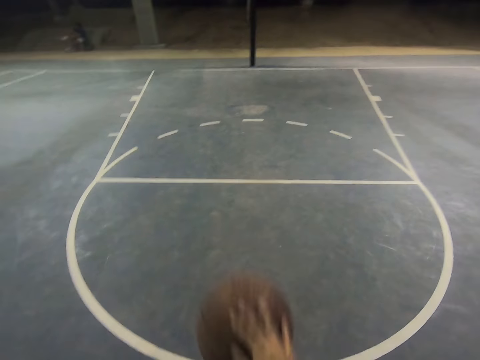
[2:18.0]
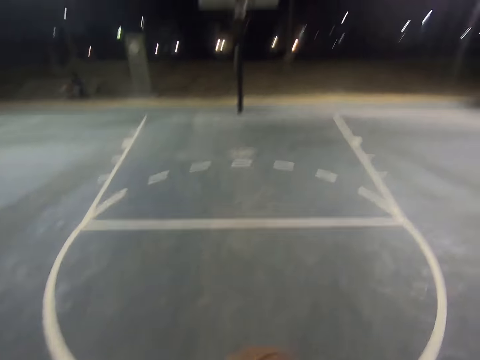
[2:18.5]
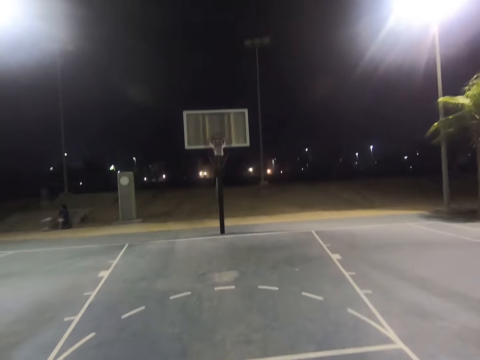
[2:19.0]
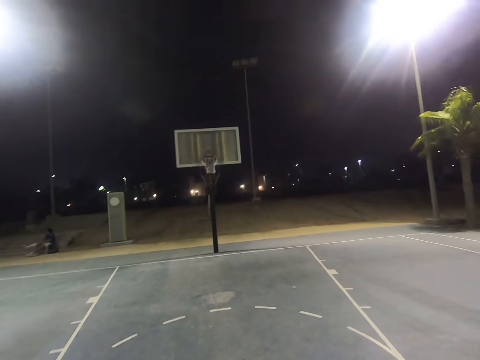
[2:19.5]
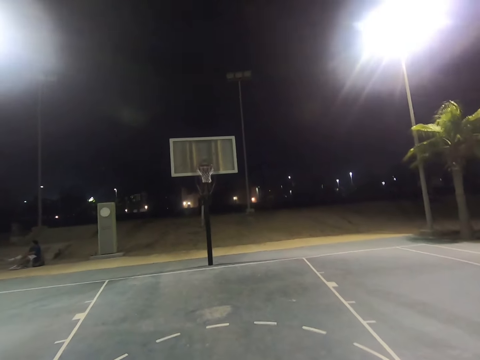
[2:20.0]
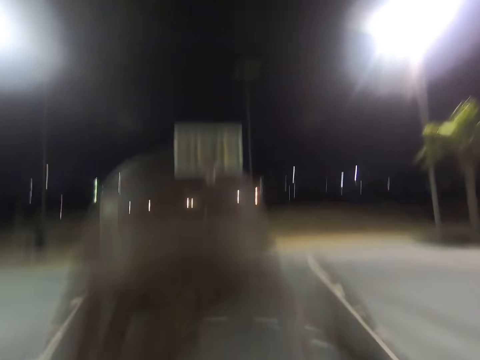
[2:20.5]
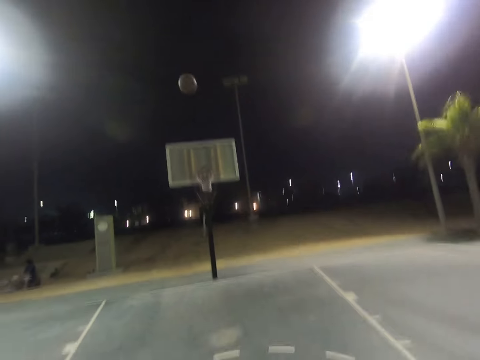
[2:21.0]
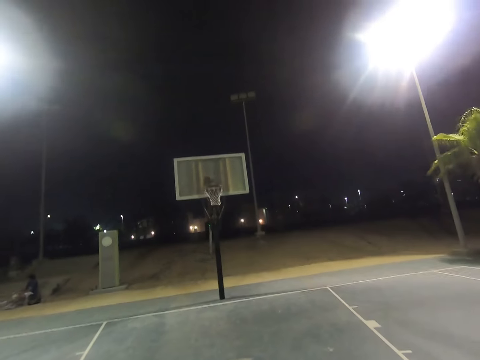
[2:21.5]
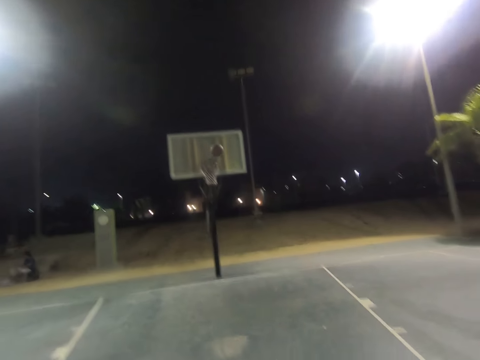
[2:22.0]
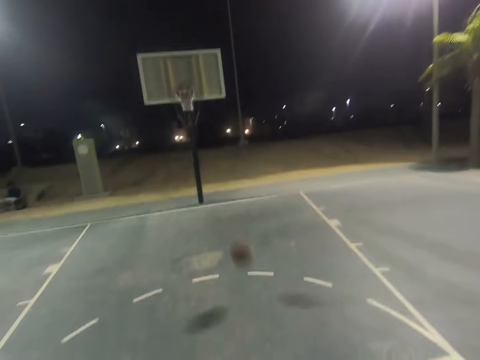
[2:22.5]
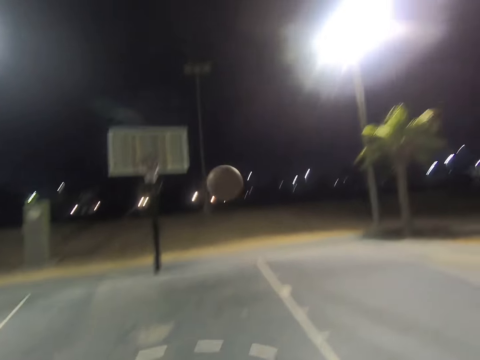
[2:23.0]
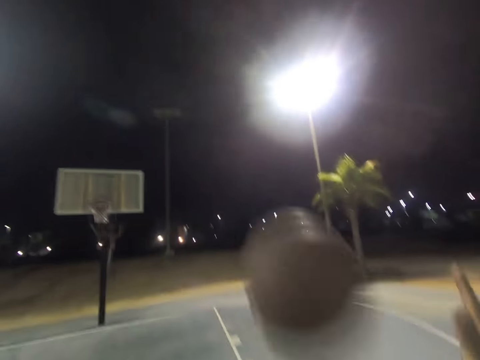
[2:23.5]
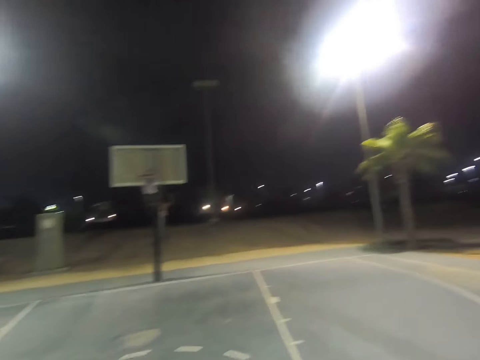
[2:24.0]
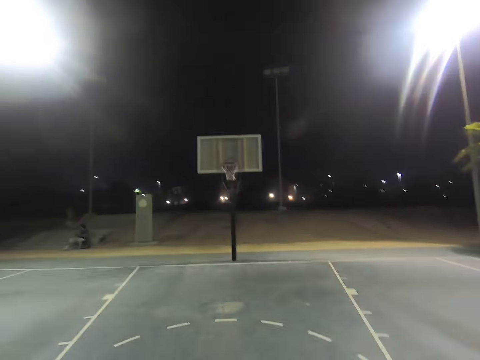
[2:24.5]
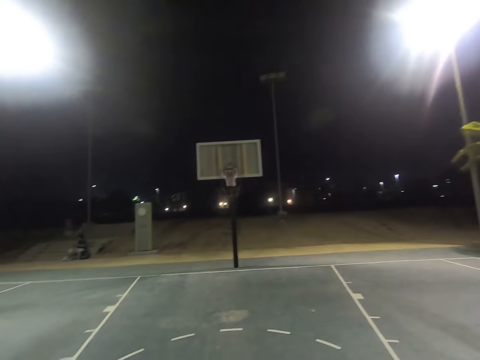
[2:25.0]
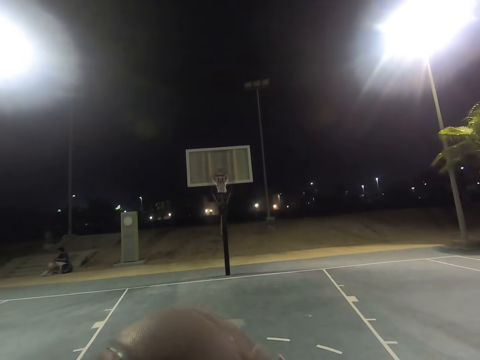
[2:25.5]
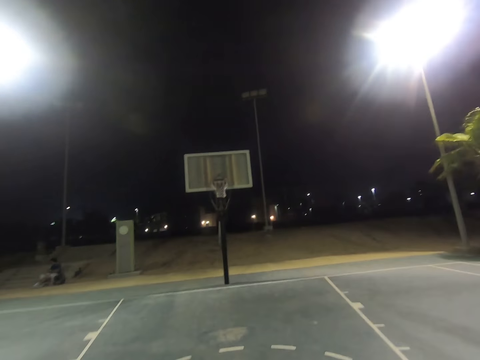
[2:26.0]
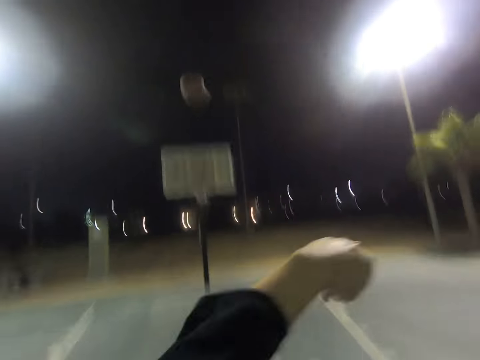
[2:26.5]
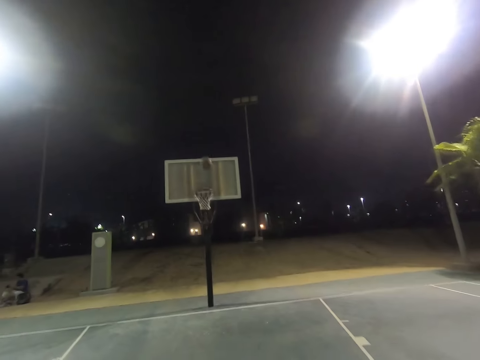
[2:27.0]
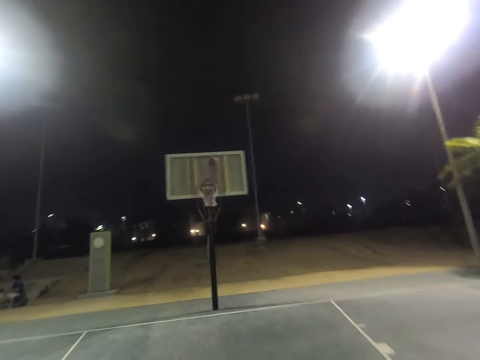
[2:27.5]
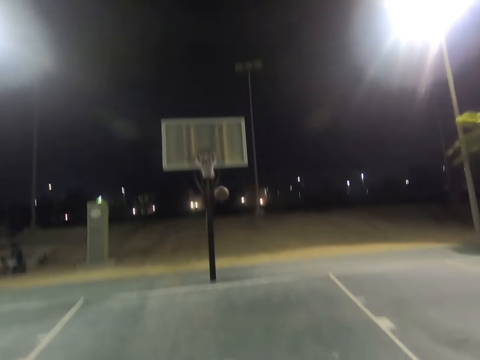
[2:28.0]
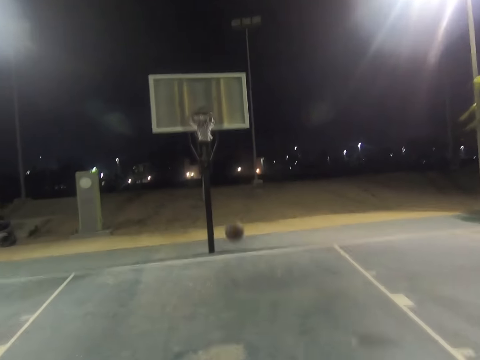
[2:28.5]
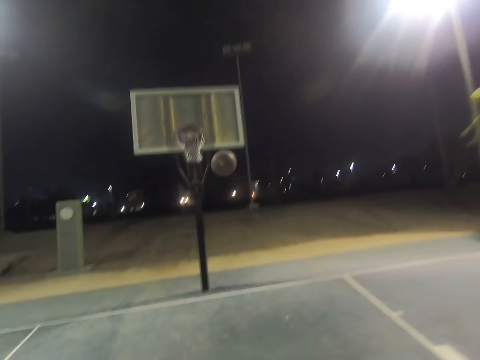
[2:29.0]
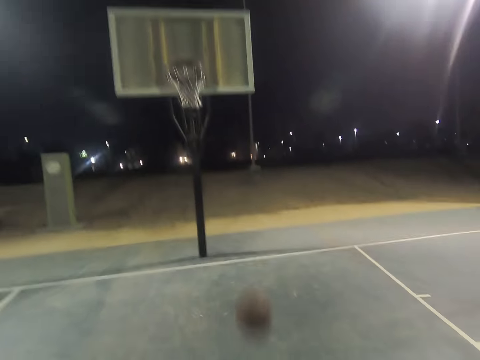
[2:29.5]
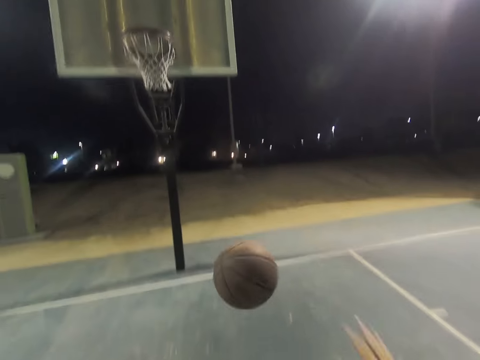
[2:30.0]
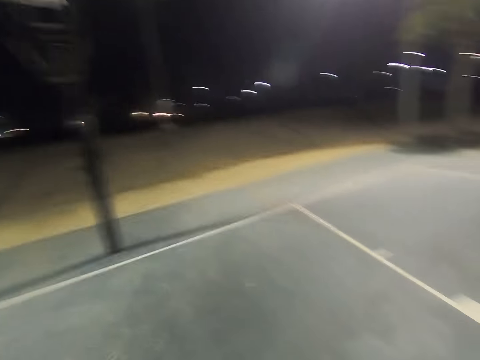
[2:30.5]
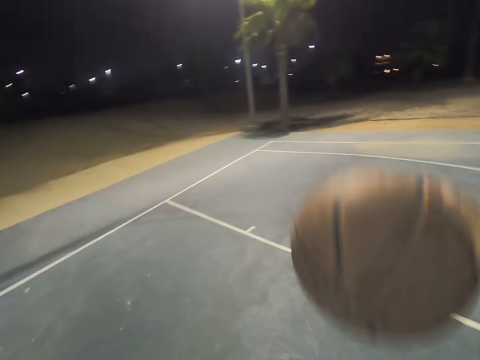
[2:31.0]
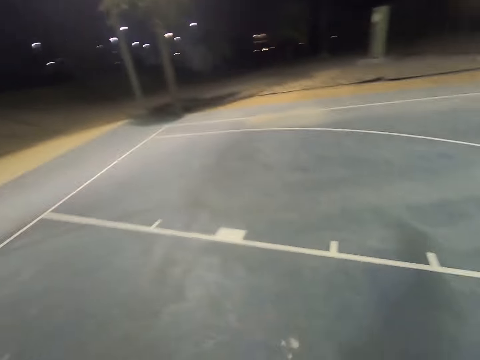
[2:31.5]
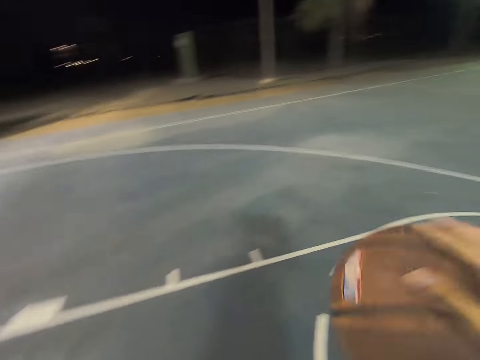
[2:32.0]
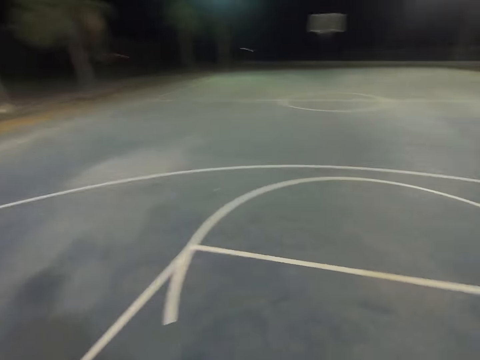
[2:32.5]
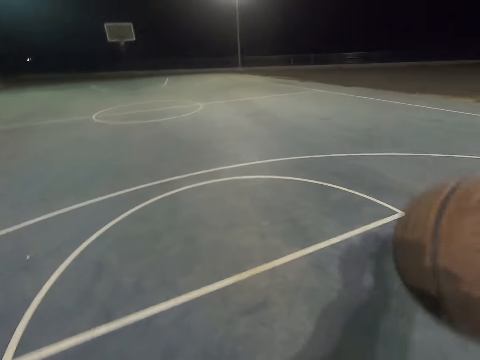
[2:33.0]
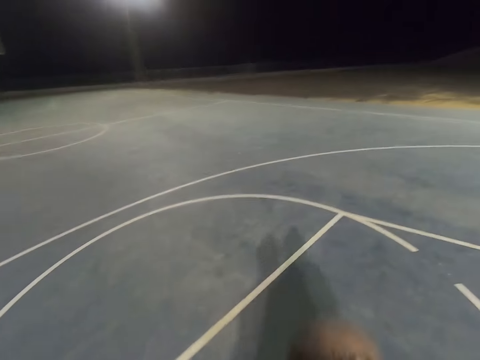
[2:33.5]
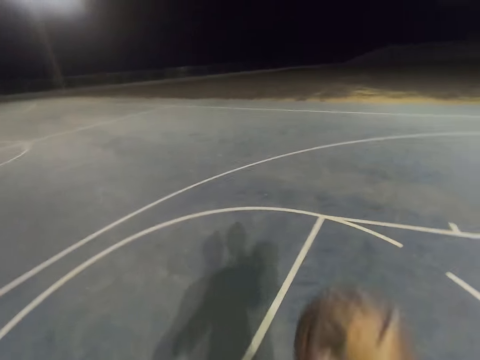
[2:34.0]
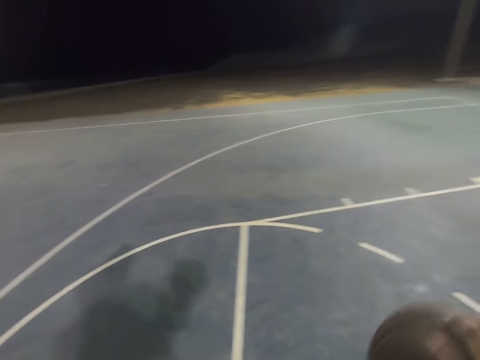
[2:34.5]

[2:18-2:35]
The camera wearer shoots the basketball to the hoop. They take the ball from the field. They shoot the basketball to the hoop. They take the ball from the field.

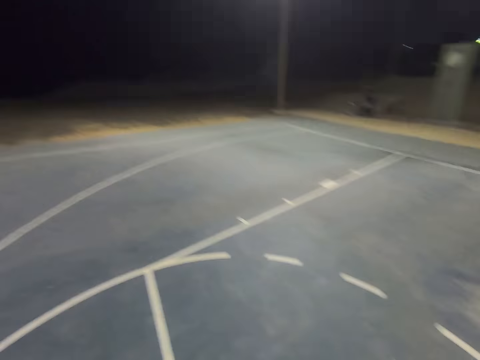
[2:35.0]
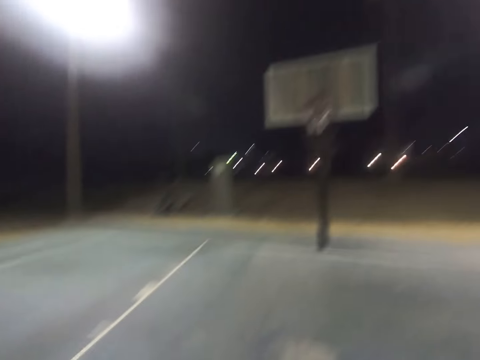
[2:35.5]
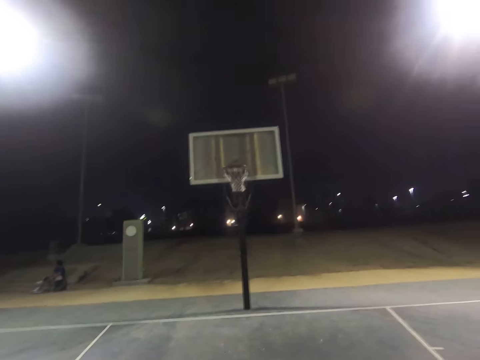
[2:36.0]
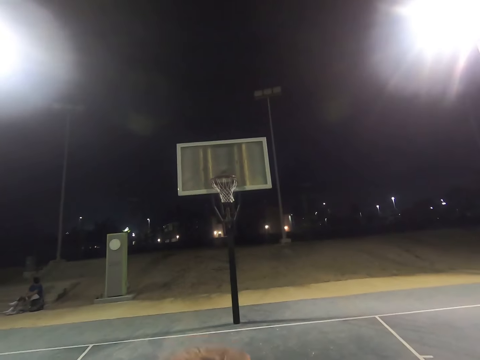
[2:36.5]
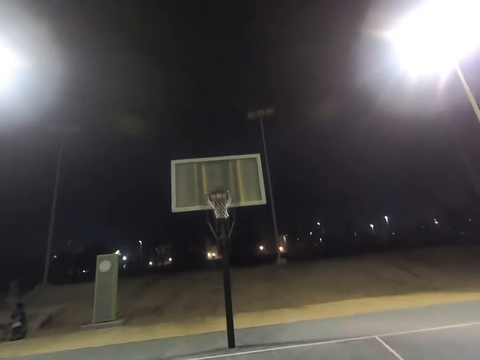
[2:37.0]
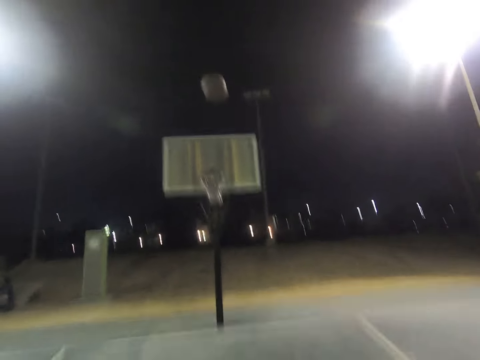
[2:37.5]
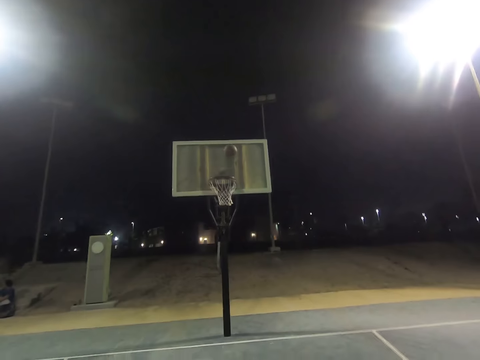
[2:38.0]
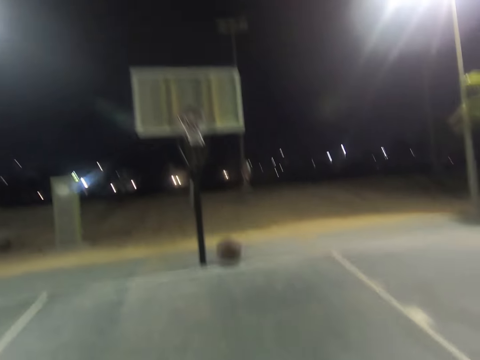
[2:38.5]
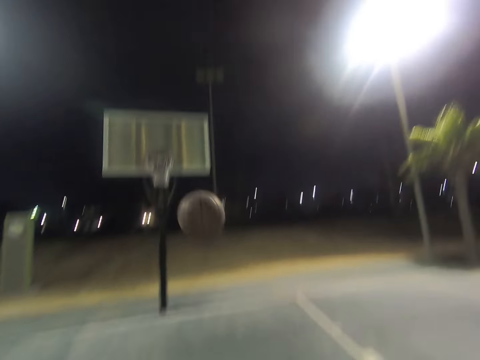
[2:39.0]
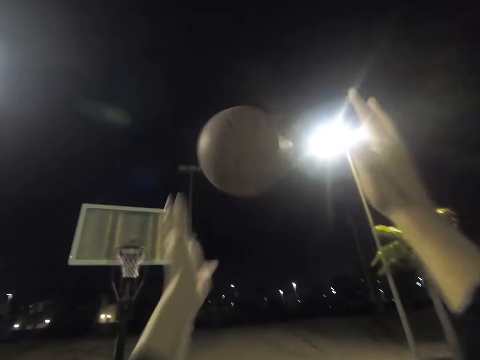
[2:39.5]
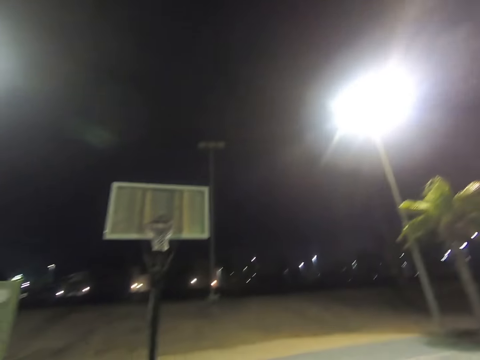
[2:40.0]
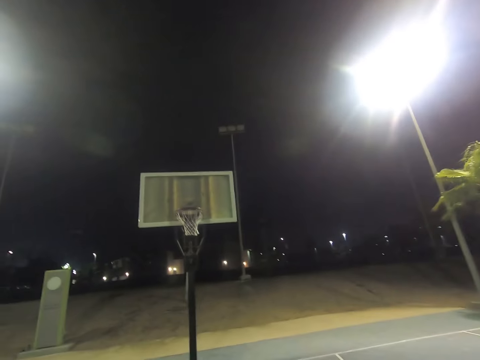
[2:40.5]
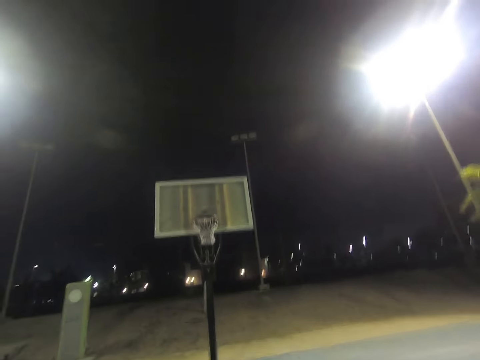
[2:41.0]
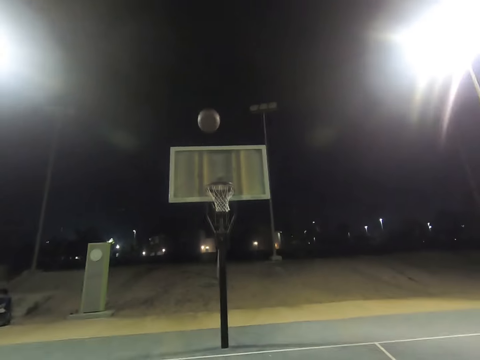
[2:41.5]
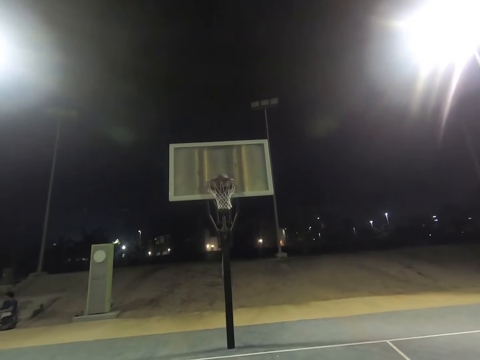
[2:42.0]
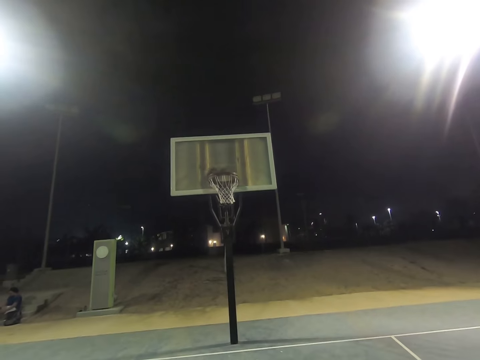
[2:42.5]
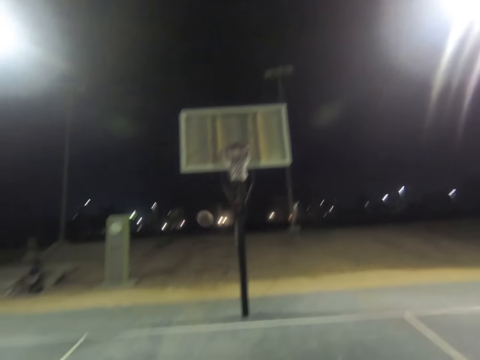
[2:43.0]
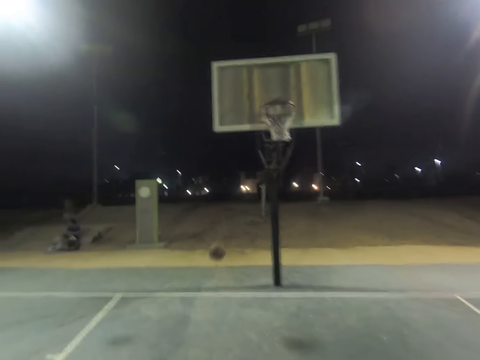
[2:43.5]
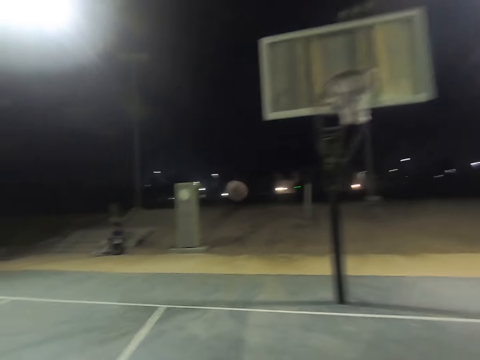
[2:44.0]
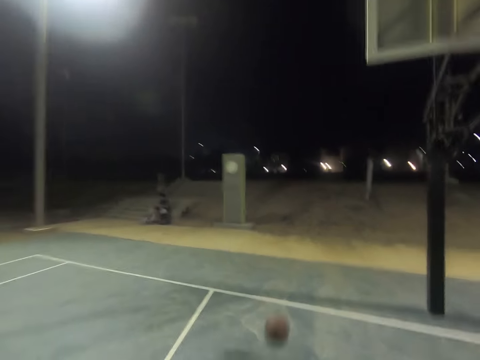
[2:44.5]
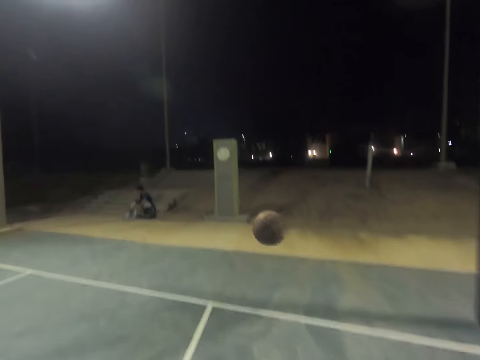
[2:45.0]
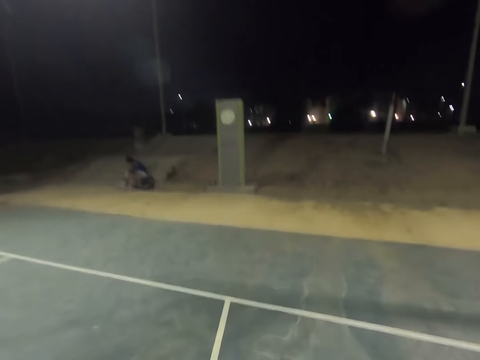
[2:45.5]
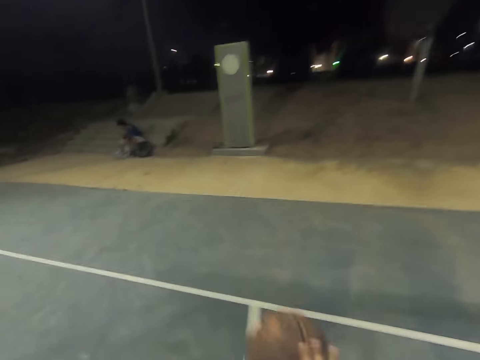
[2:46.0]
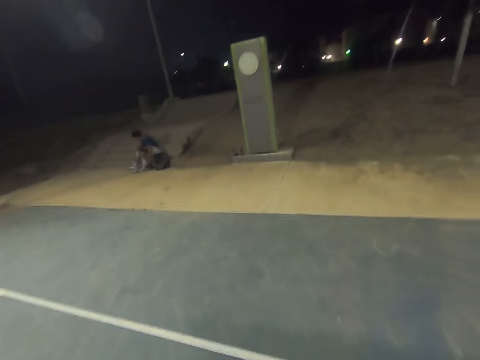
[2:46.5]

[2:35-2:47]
The camera wearer shoots the basketball to the hoop. They catch the ball. They shoot the basketball to the hoop.
